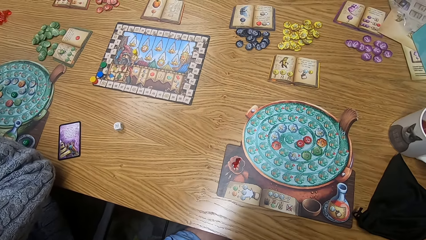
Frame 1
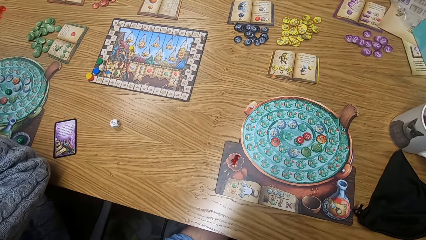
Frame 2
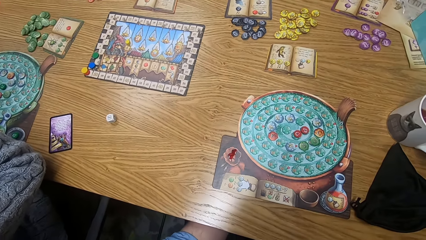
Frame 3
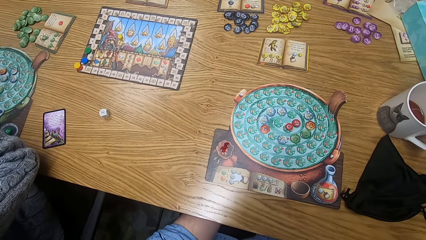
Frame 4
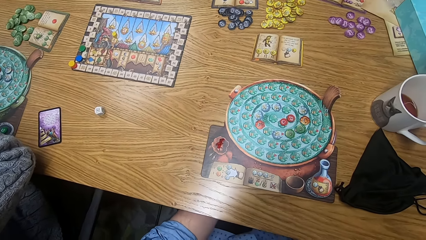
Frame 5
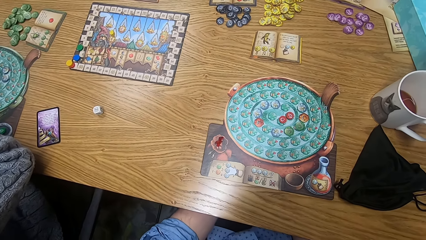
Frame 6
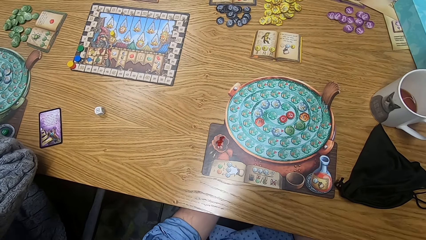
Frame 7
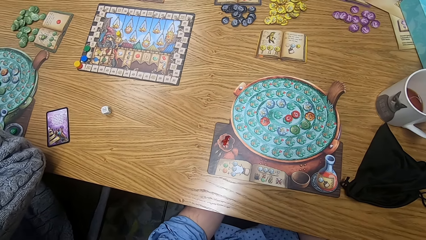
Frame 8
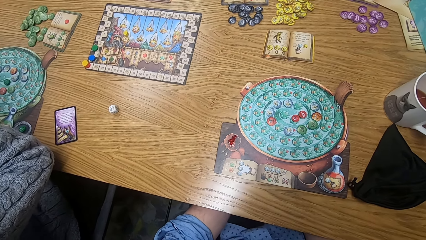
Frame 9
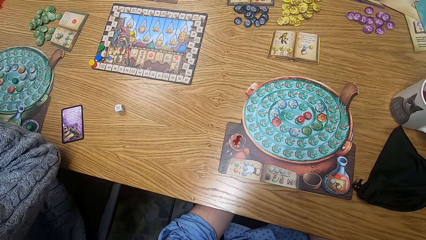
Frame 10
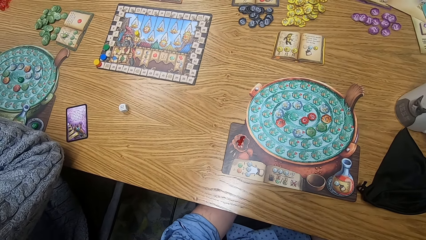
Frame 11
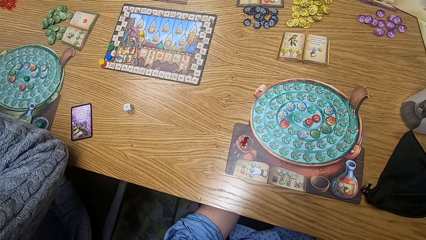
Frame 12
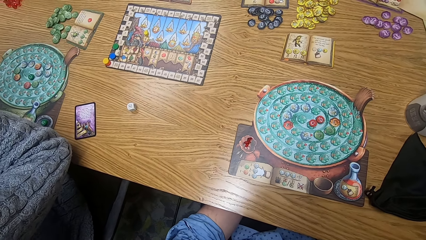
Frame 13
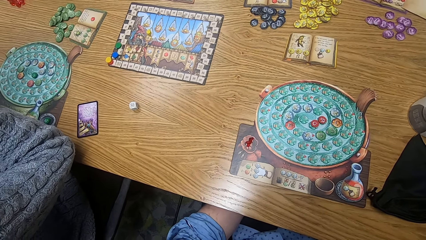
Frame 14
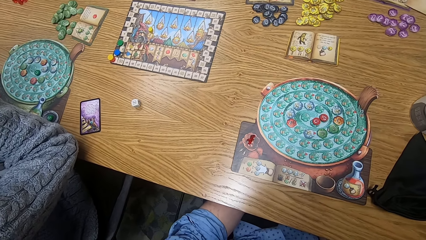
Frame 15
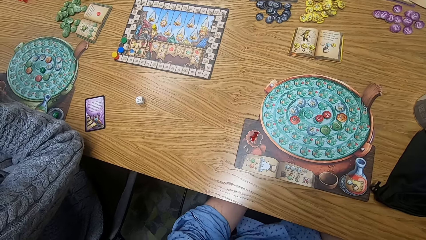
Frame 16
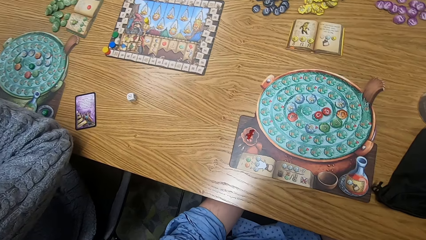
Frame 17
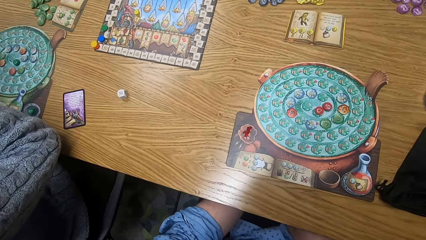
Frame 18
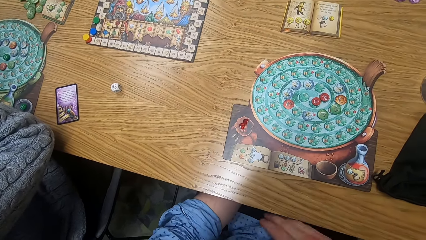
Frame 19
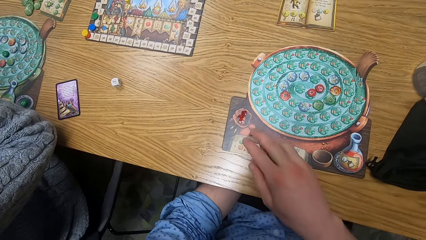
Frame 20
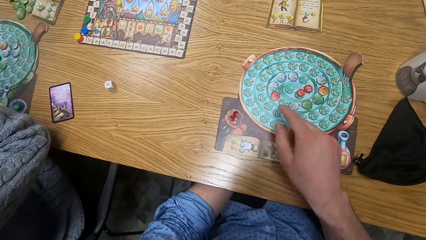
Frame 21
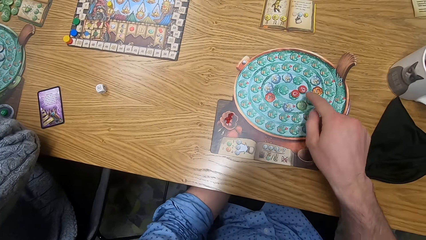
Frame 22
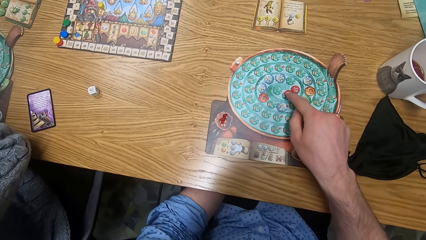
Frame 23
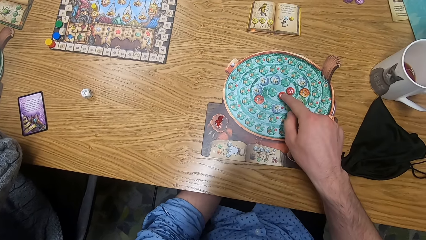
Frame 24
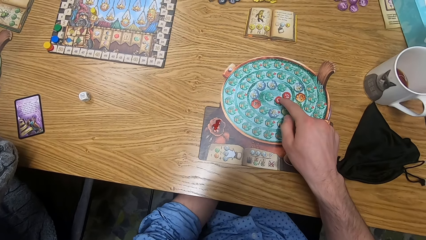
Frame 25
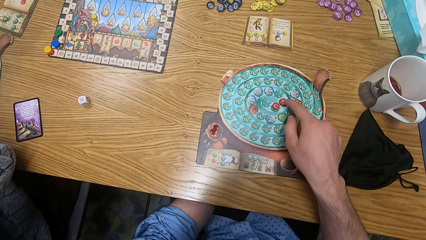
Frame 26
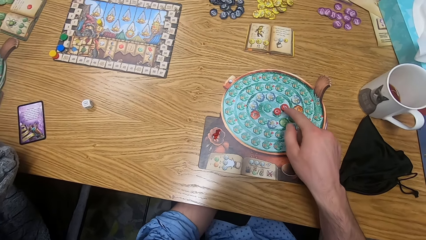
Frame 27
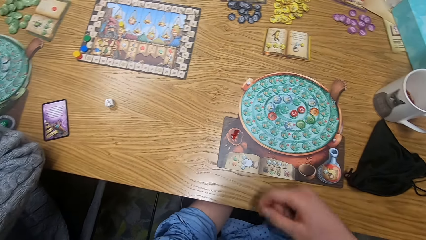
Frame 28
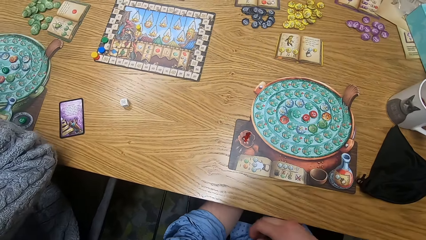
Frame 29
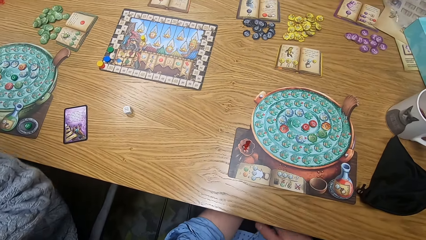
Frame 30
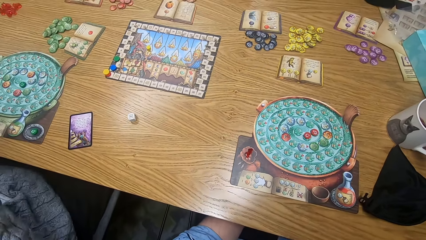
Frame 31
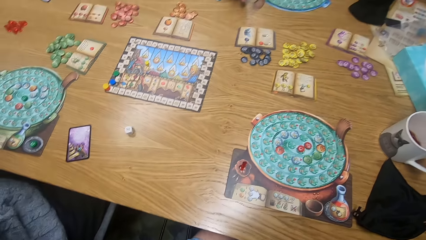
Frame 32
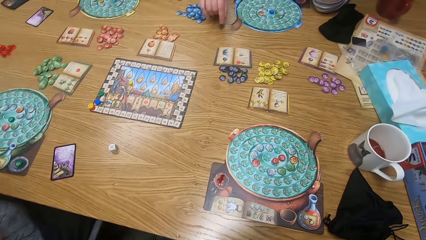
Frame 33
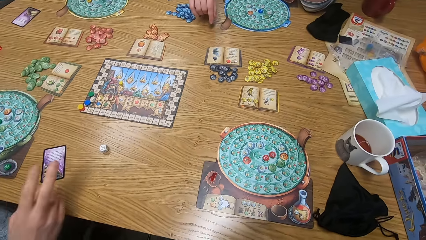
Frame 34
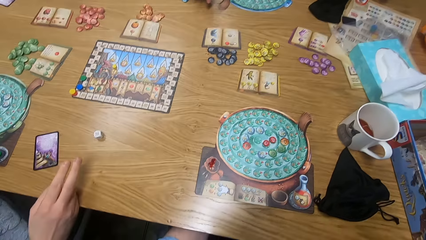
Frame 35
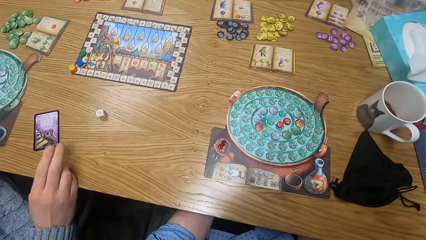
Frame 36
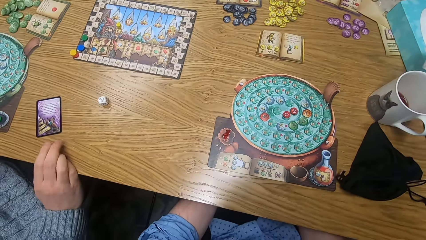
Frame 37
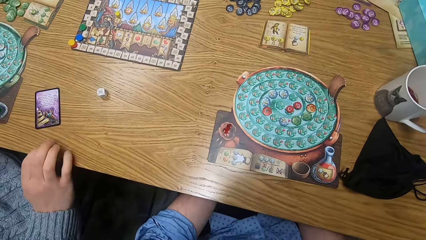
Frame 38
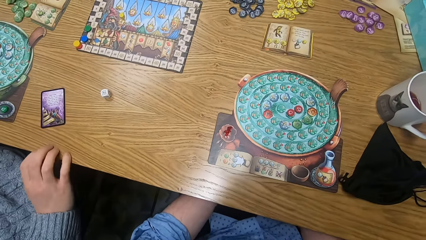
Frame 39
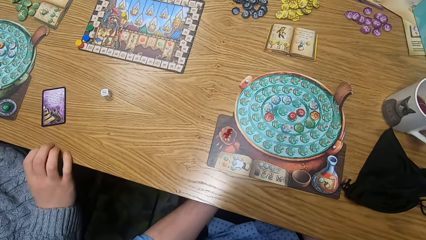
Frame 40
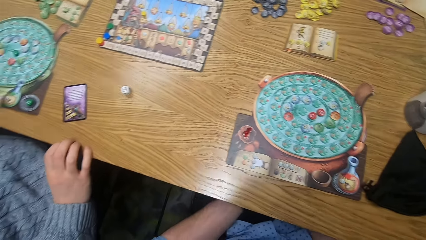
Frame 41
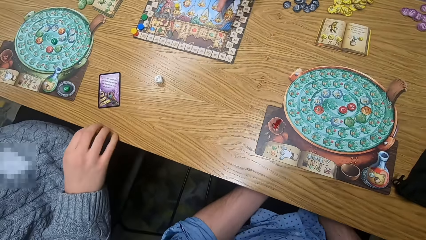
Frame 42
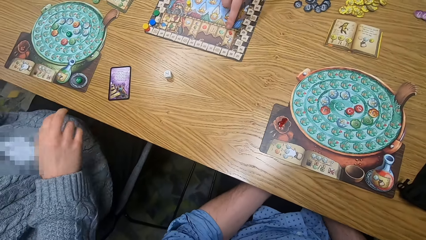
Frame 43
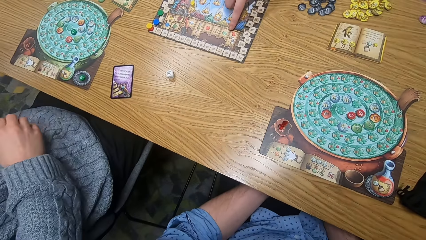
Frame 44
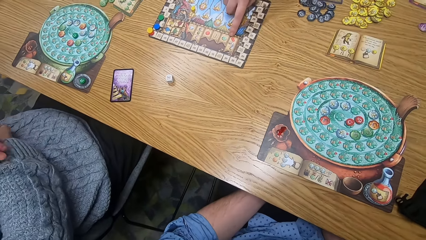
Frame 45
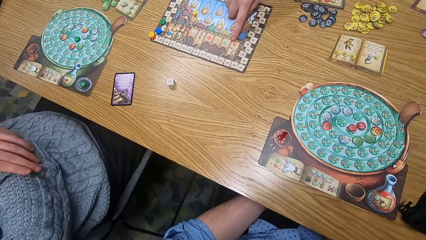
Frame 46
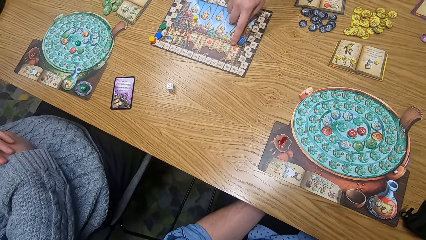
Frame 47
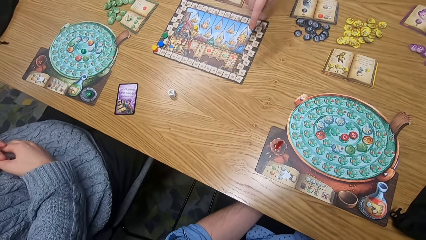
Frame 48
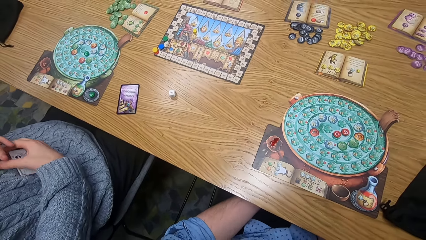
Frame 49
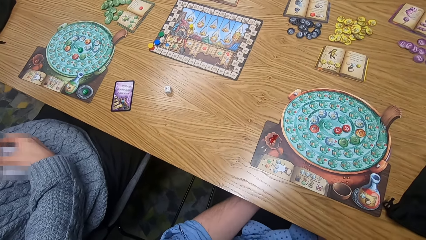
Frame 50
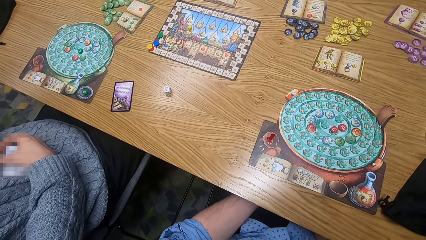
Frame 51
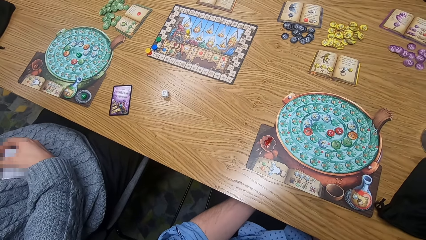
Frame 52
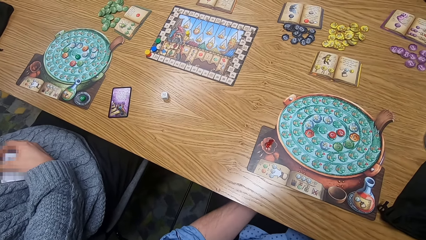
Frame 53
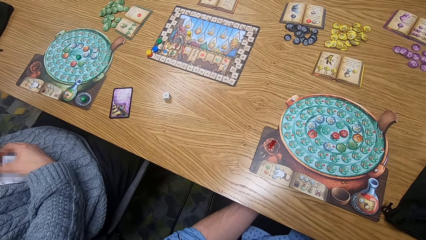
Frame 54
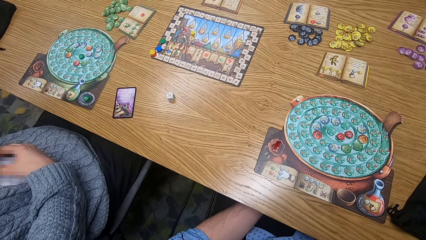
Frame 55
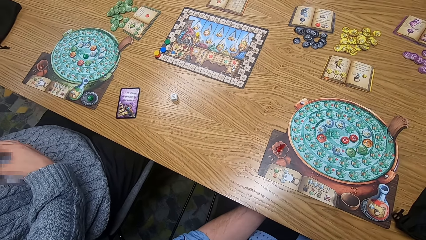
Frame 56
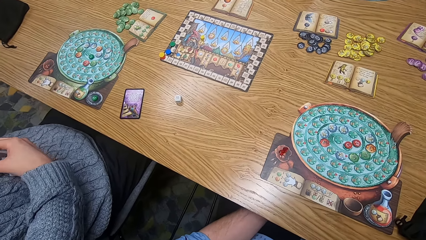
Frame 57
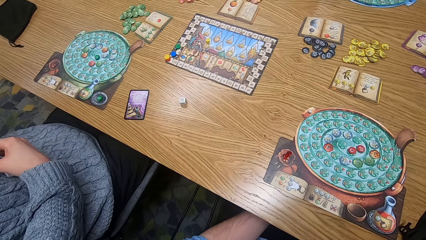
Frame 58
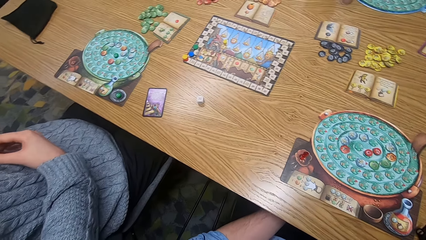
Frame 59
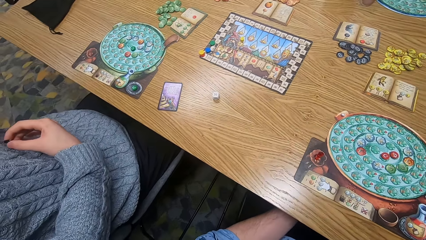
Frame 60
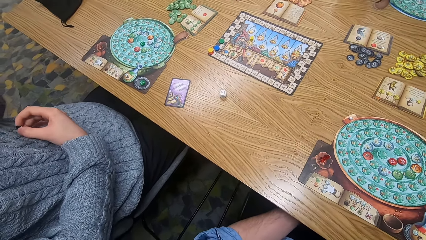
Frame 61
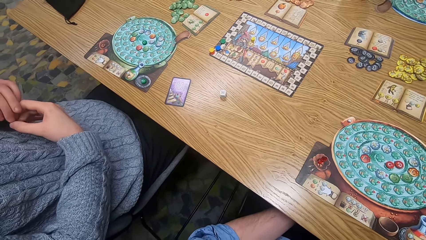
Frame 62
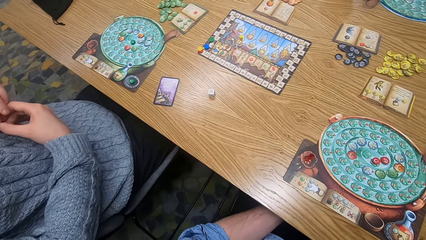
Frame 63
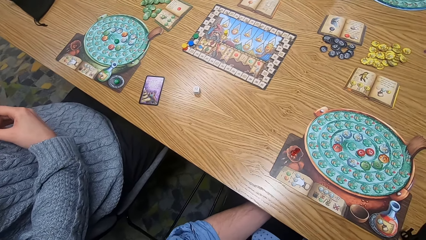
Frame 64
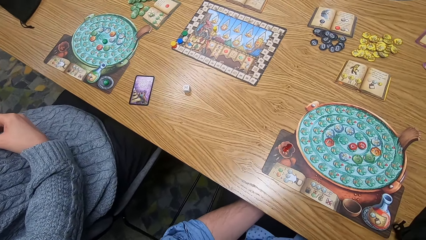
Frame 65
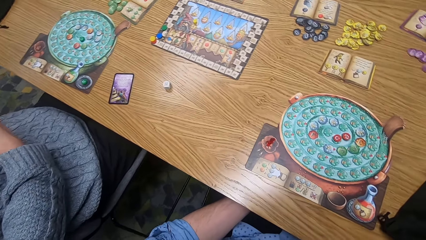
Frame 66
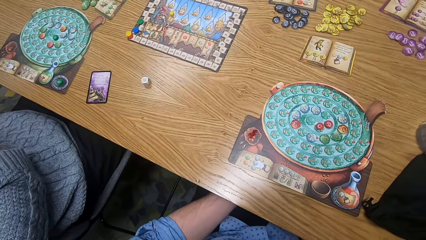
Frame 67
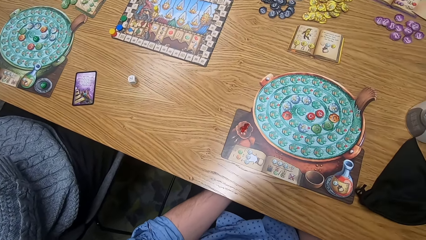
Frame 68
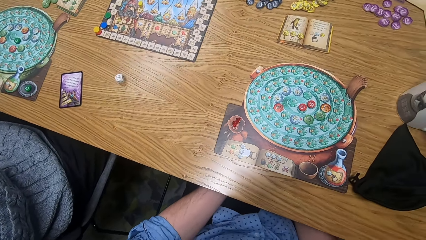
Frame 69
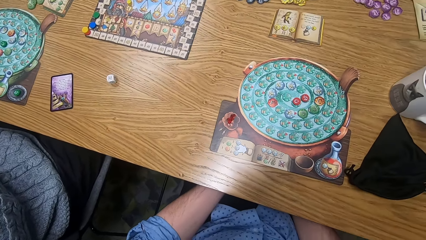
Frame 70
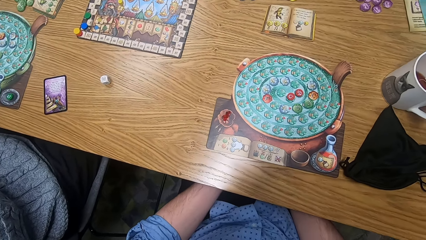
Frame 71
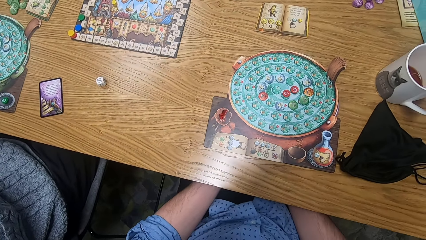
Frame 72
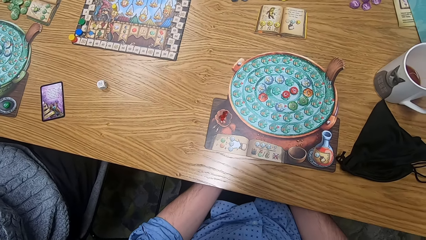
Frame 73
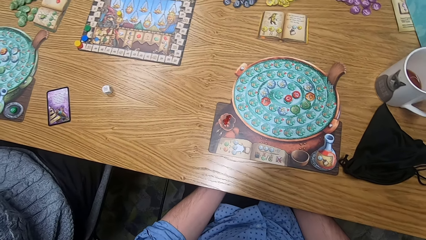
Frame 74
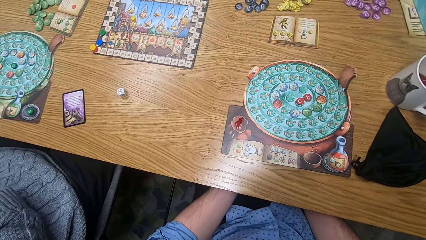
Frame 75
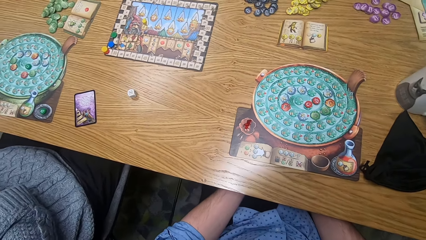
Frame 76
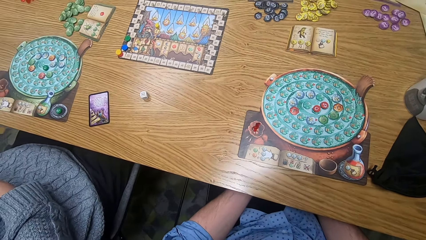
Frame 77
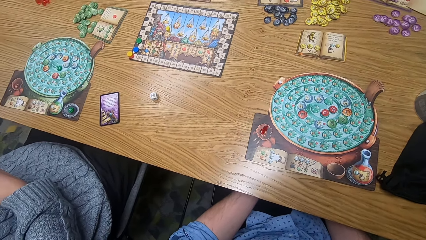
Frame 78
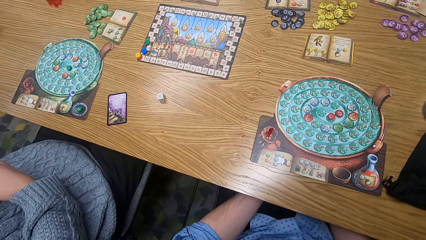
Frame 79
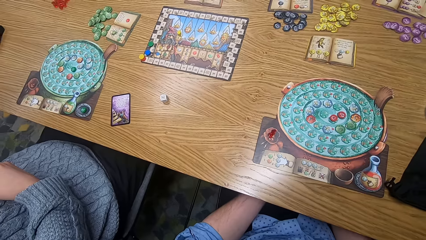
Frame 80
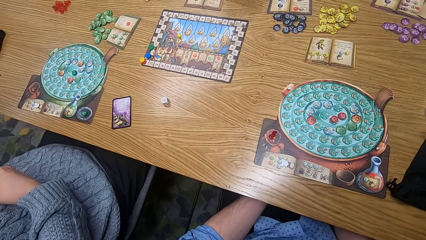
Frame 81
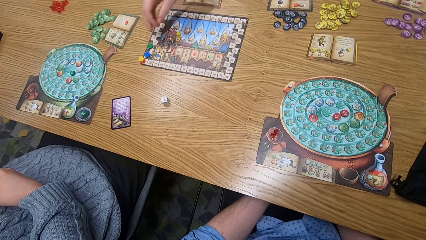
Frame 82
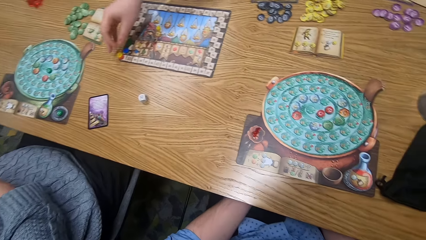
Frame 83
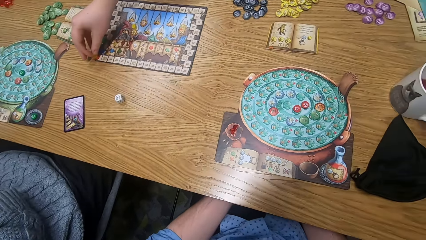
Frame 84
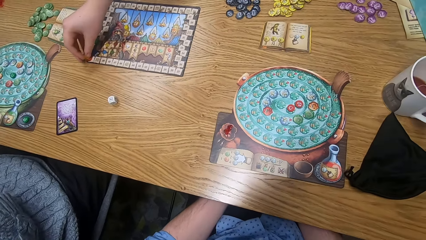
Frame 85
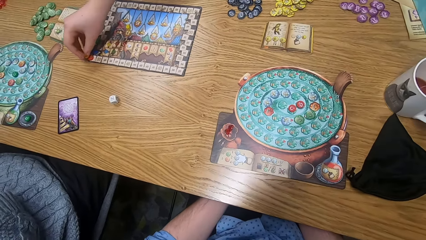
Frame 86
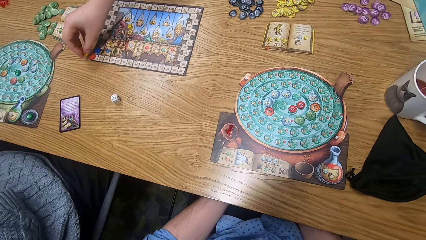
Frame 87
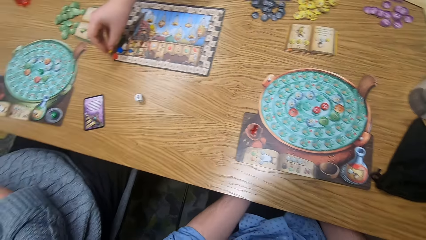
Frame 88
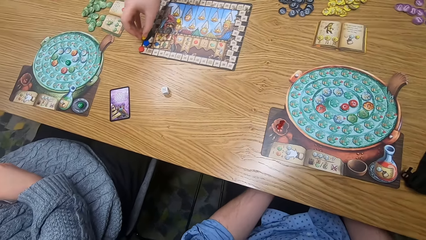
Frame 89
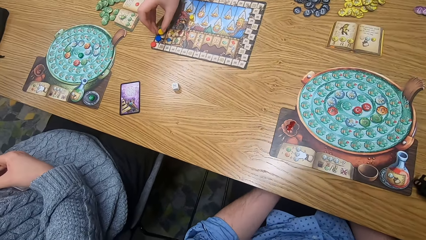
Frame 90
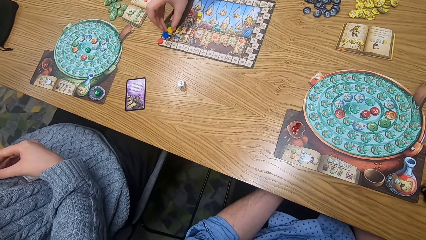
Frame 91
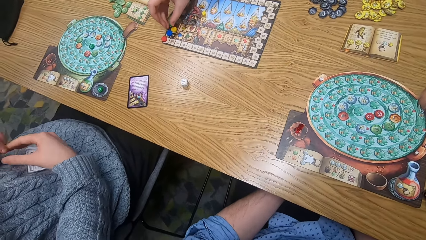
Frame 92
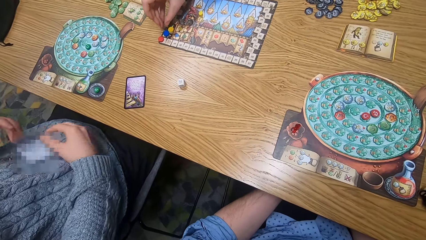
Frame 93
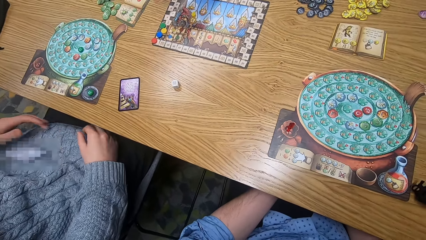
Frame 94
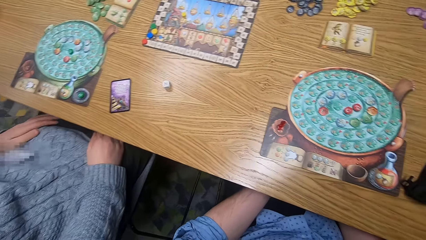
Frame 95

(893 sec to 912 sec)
The camera wearer touches a red token on the player board with his right hand. He points at something. A woman places her right hand on the table. Another woman points at a spot on the scoring board with her left hand. The other woman moves a yellow scoring marker on the scoring board with her right hand. A man touches something on the table.
